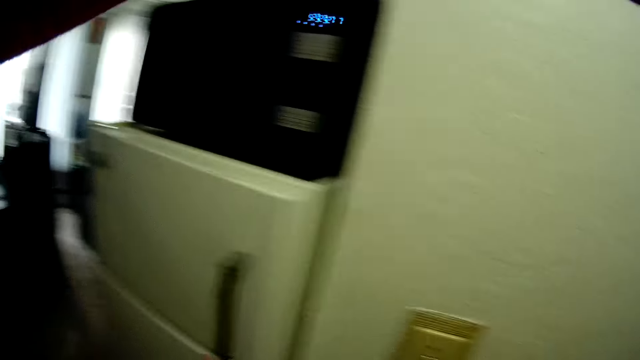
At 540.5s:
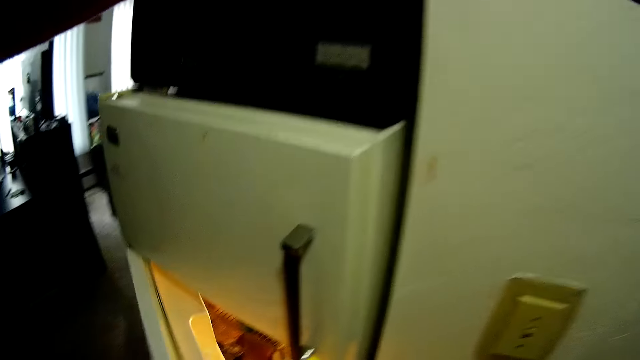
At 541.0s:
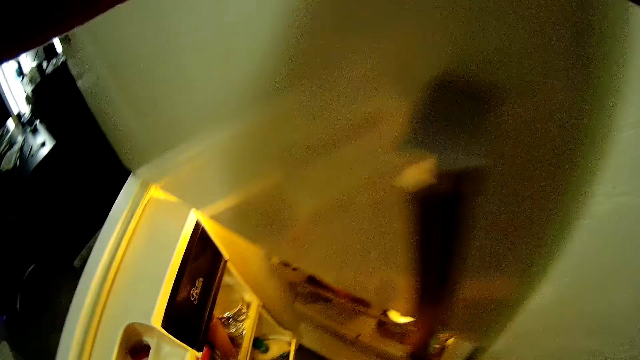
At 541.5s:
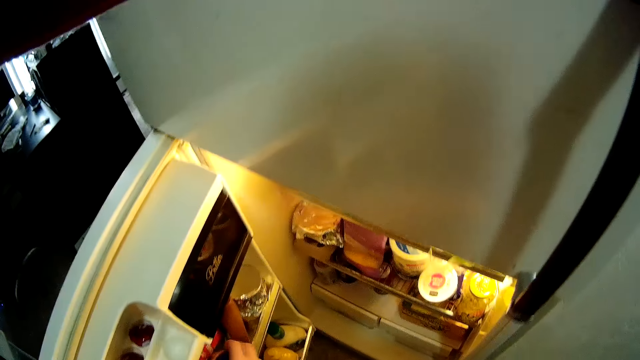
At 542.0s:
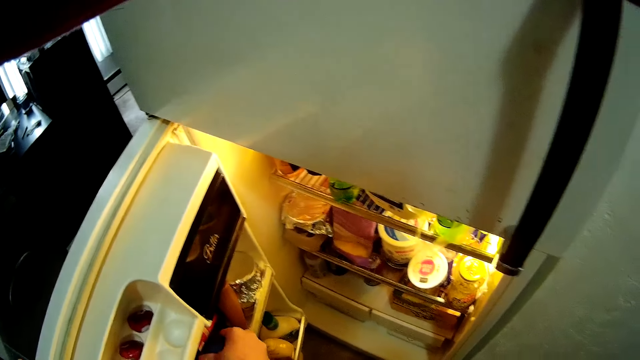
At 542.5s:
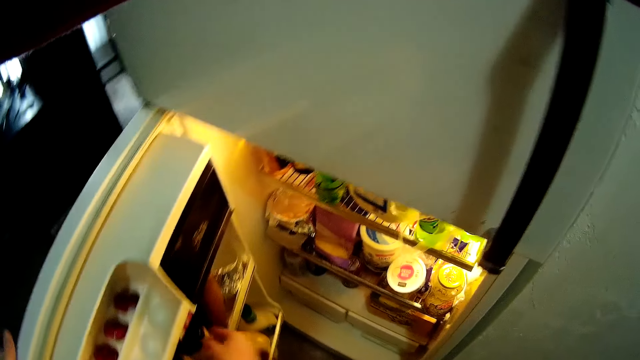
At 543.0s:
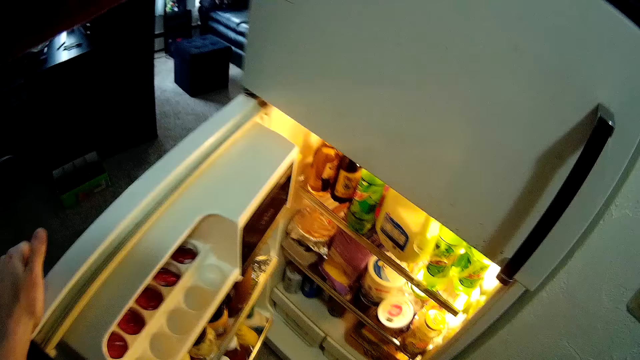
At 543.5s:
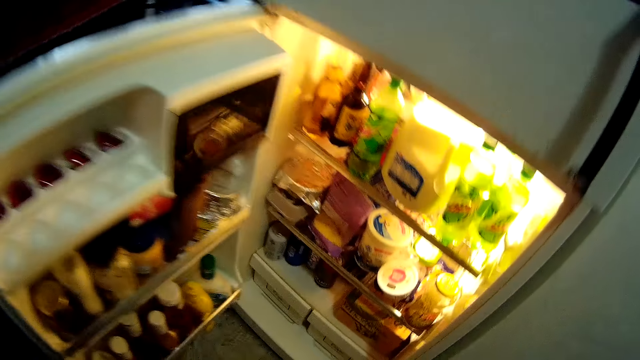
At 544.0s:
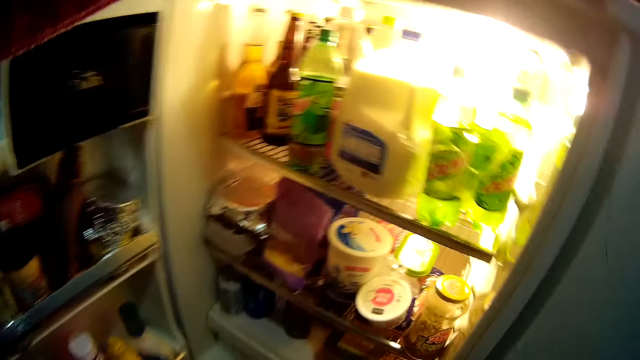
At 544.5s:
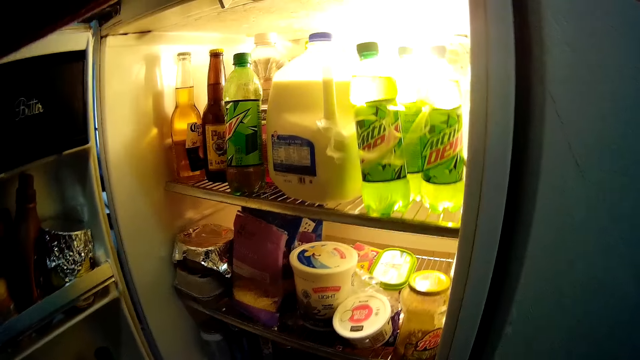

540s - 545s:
The camera wearer opens the refrigerator or fridge with his left hand. He drops a bottle, the sandwich spread container, in the refrigerator with his right hand. He looks in the fridge. He bends downwards. He looks in the fridge.

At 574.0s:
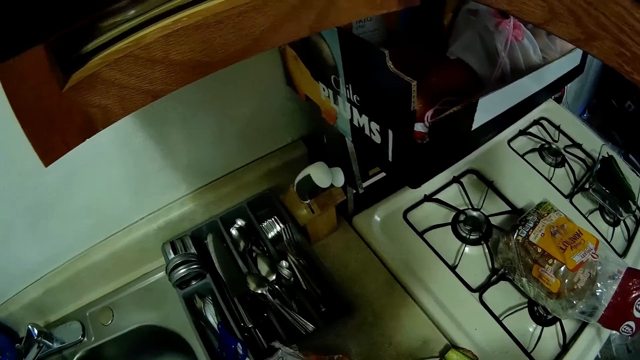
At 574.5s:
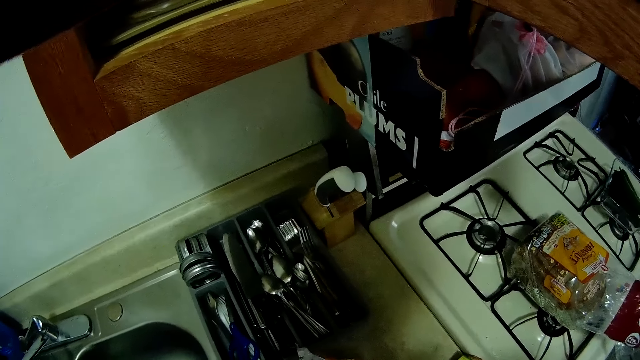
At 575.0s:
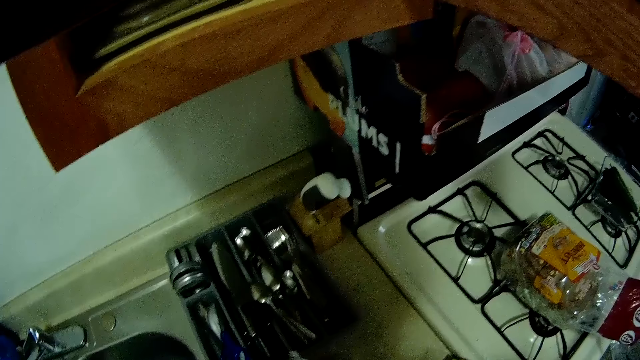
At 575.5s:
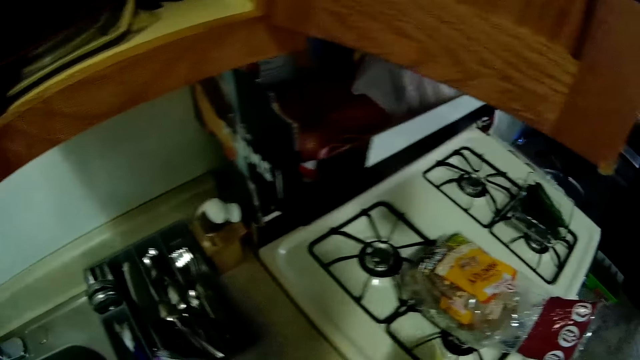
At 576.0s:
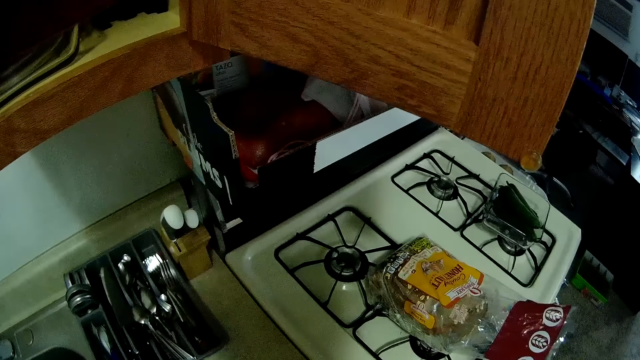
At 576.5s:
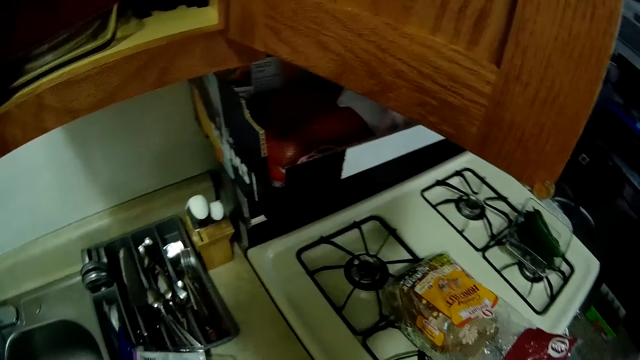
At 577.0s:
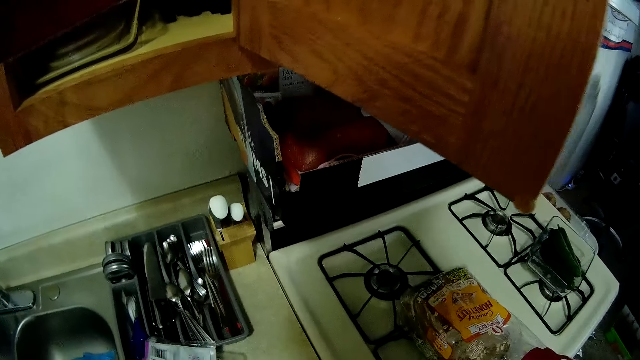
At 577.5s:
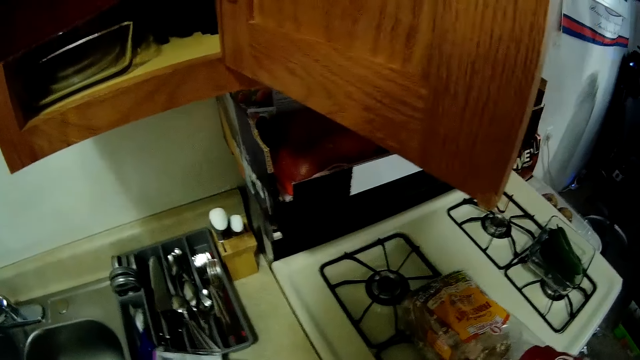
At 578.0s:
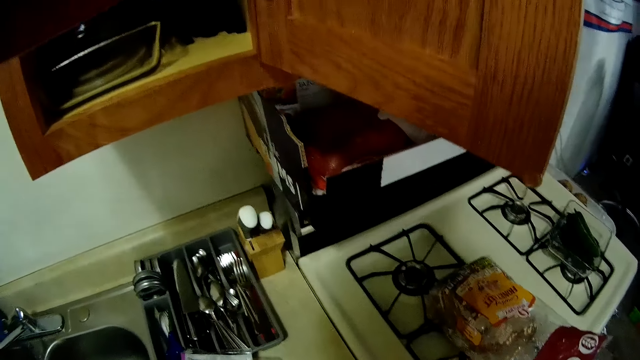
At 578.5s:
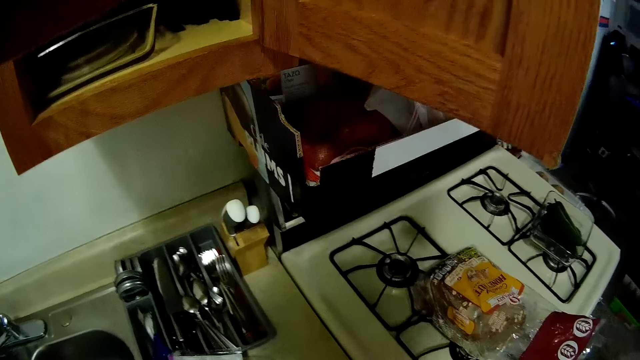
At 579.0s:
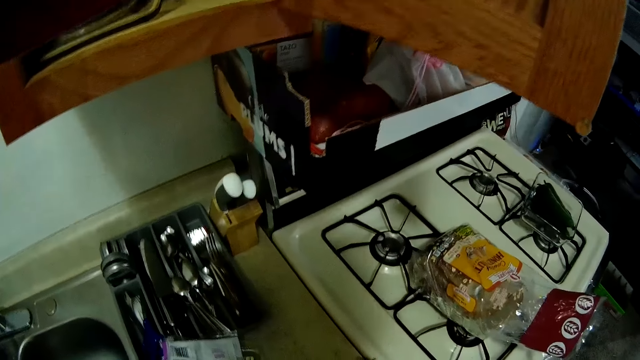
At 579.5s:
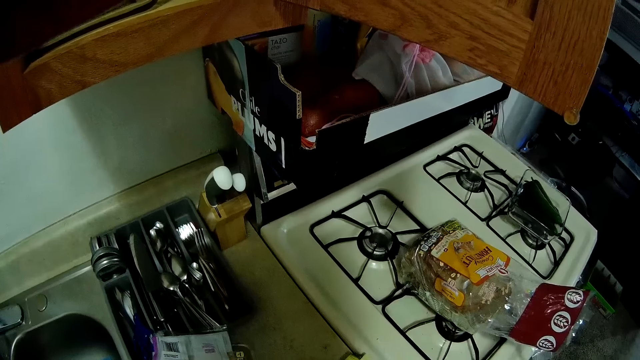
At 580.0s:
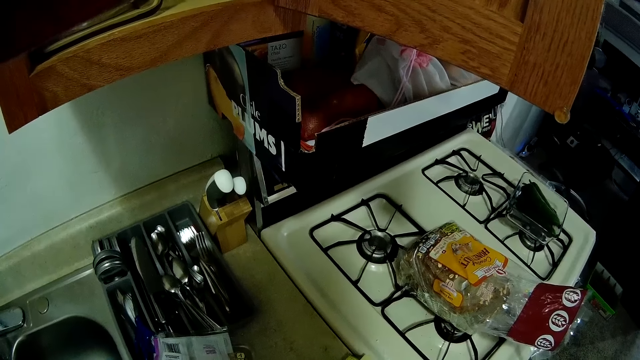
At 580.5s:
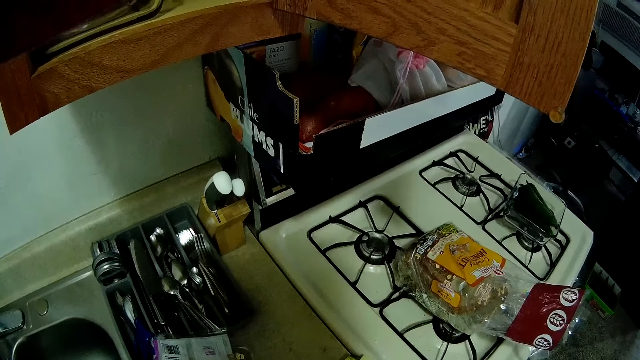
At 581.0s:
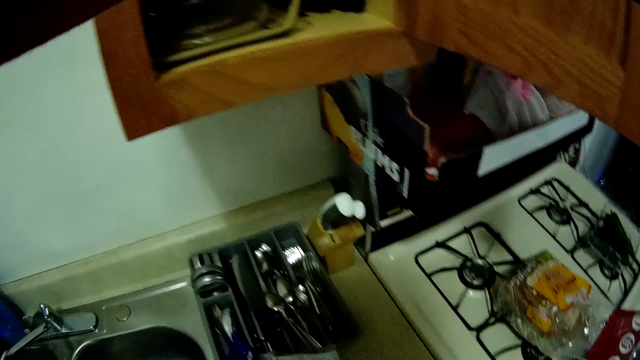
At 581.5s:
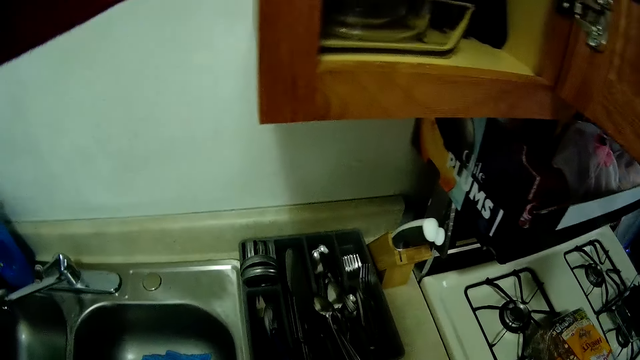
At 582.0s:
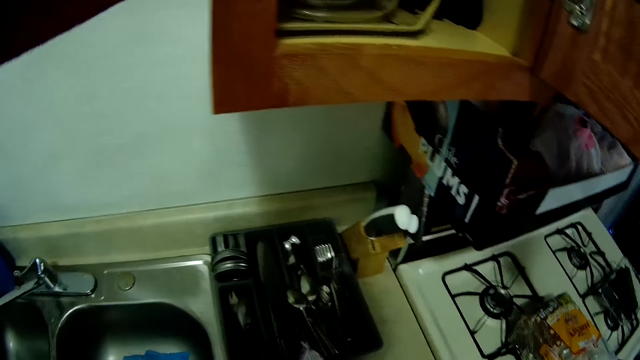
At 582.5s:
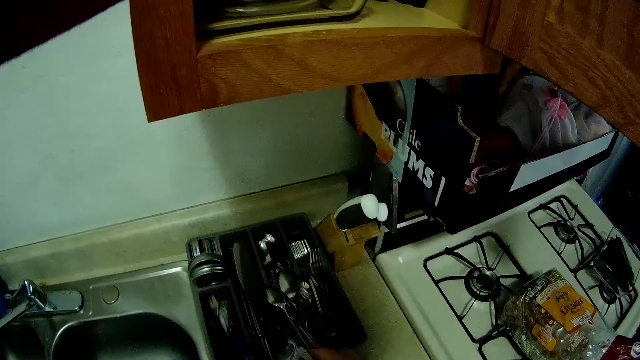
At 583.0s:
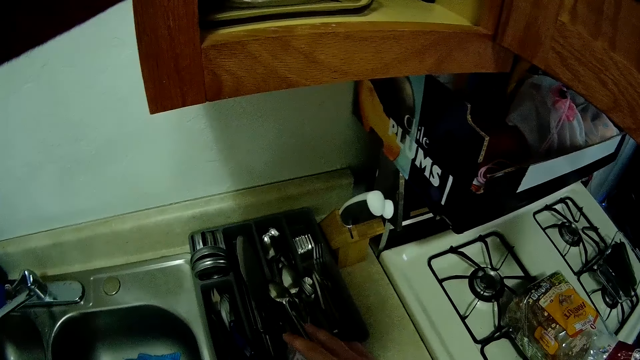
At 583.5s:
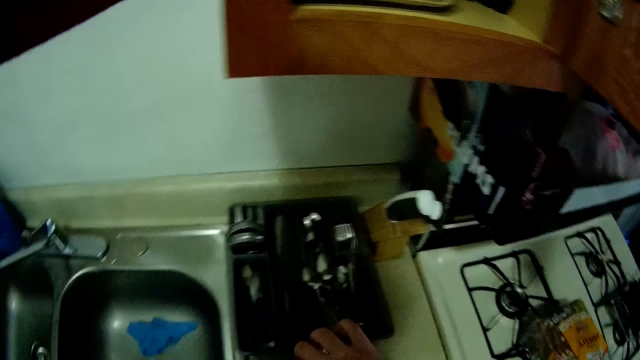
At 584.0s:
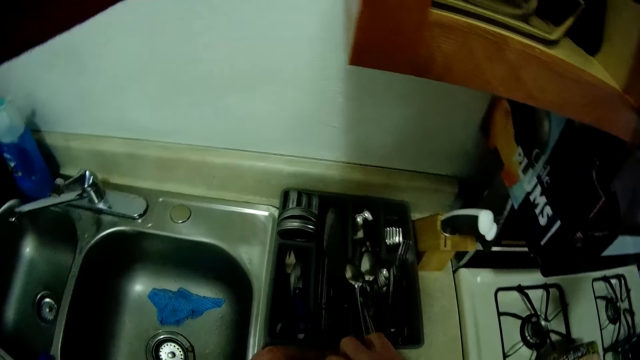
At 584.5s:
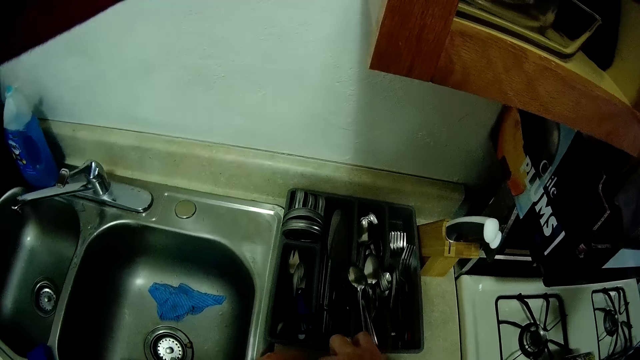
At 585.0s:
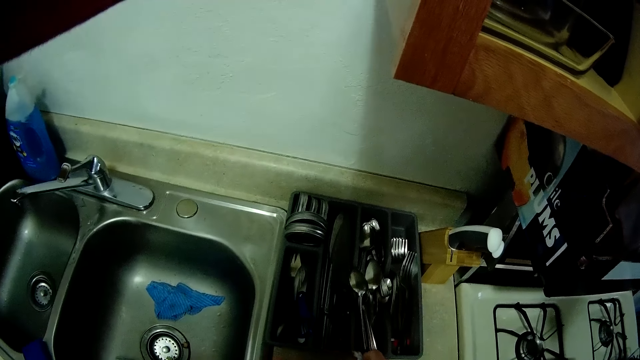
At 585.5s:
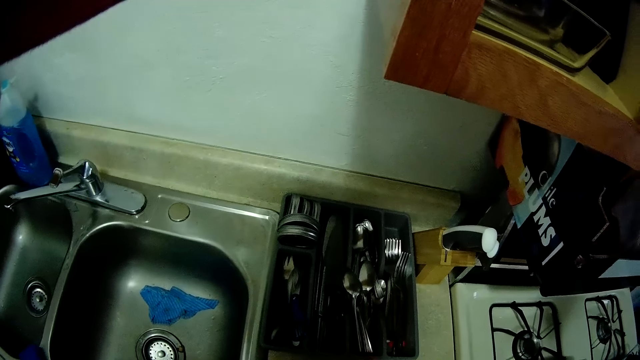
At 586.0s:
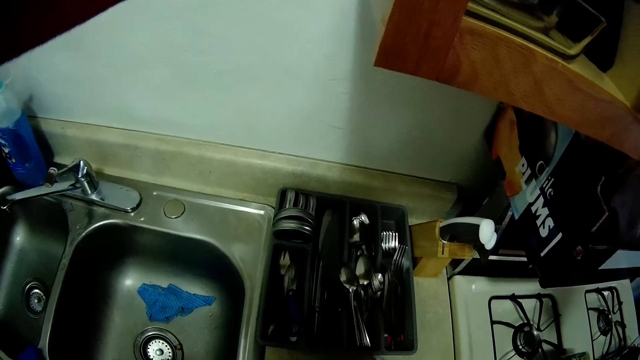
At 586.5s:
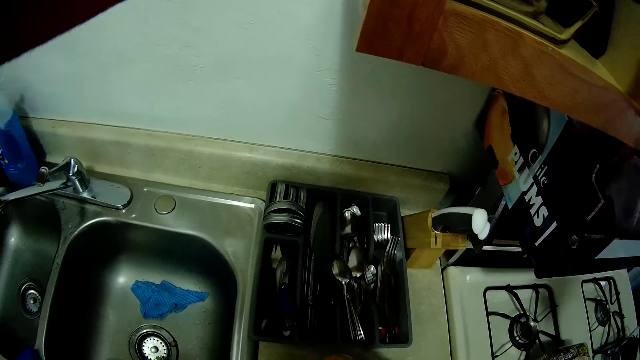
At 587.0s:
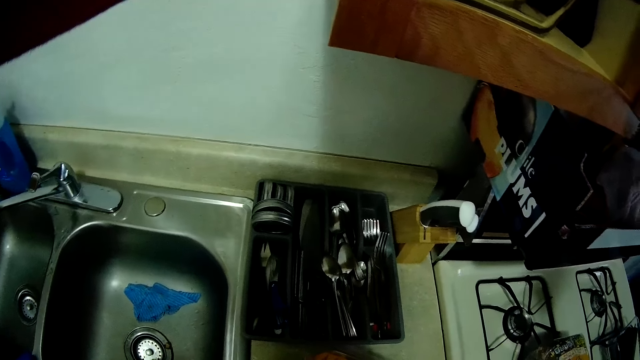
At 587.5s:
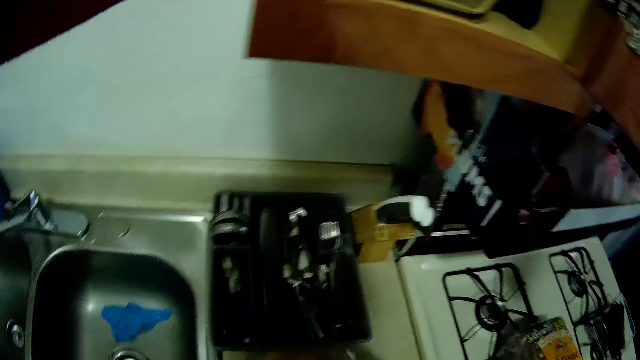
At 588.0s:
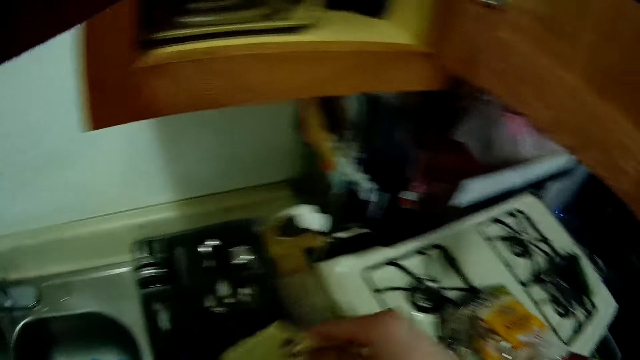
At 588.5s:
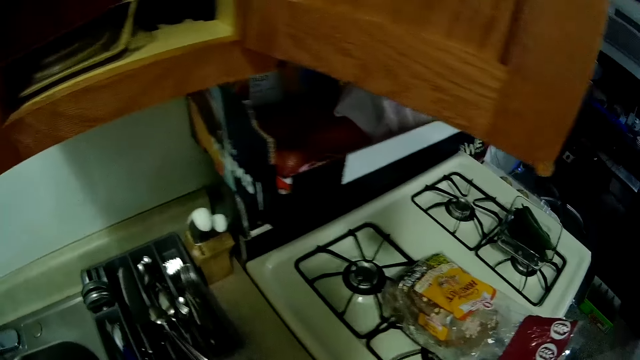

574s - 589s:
The camera wearer picks up a slice of bacon. They look towards the sink. They pick up a slice of bacon.
